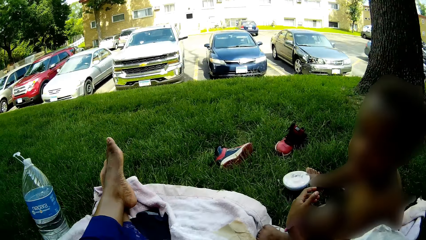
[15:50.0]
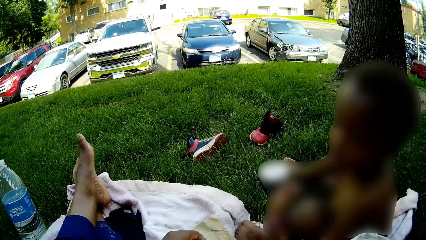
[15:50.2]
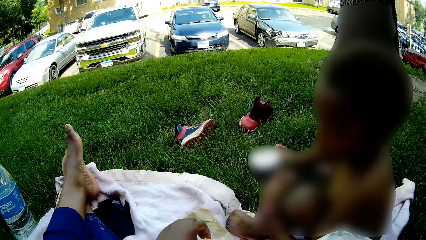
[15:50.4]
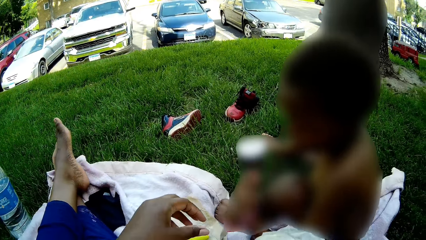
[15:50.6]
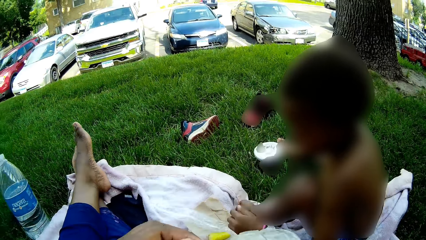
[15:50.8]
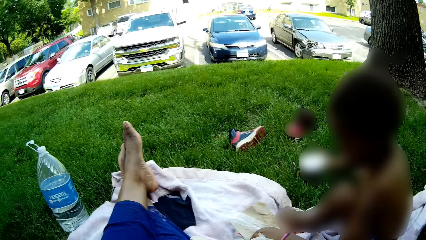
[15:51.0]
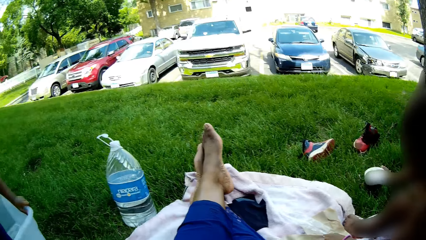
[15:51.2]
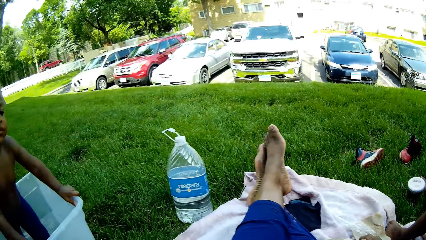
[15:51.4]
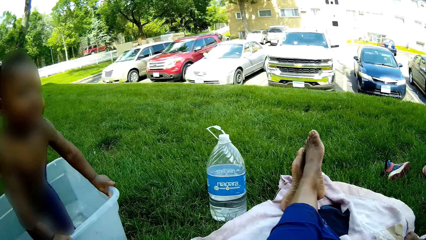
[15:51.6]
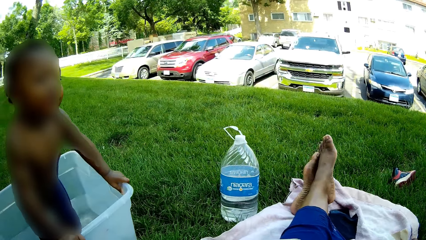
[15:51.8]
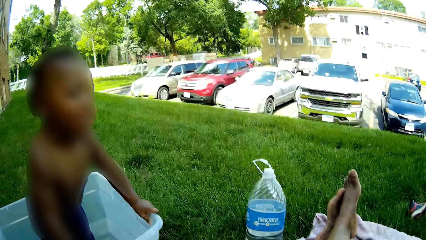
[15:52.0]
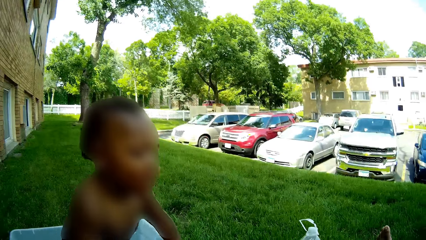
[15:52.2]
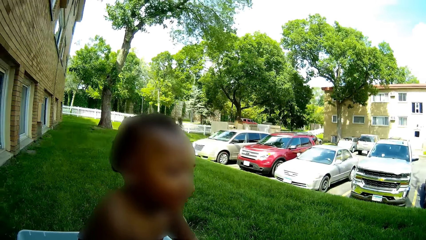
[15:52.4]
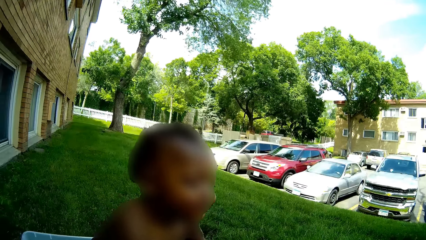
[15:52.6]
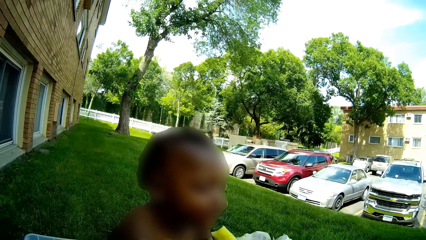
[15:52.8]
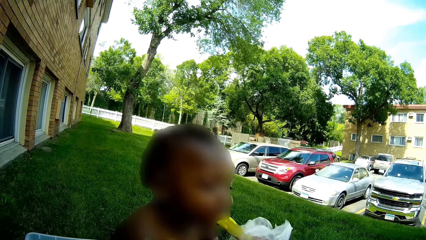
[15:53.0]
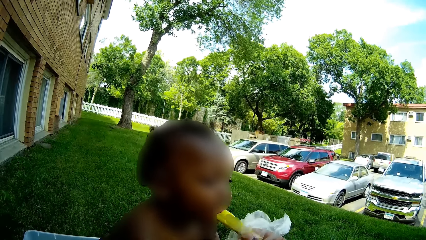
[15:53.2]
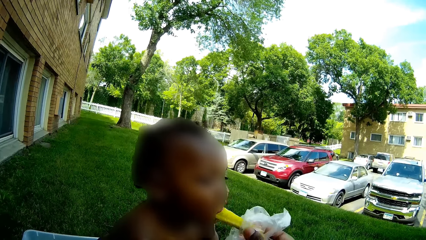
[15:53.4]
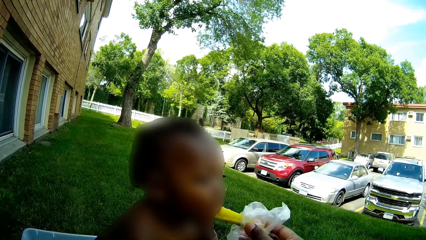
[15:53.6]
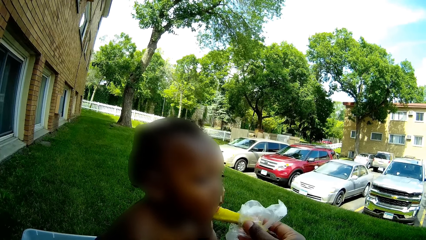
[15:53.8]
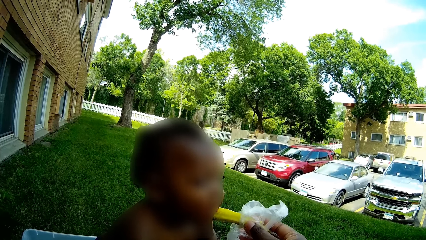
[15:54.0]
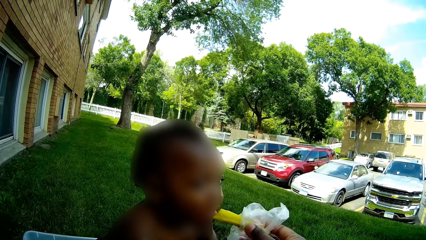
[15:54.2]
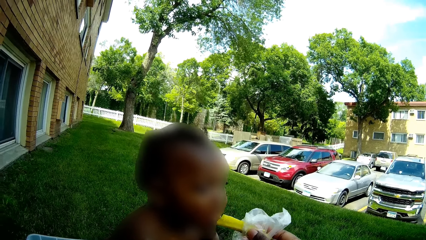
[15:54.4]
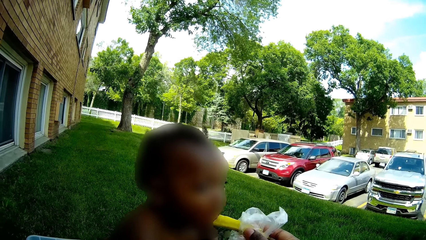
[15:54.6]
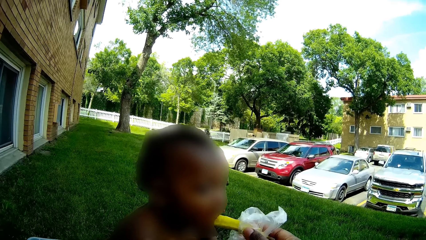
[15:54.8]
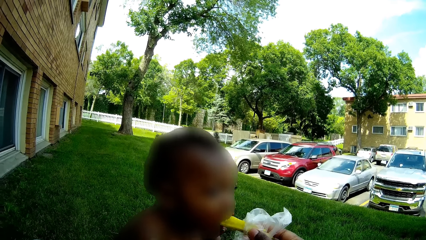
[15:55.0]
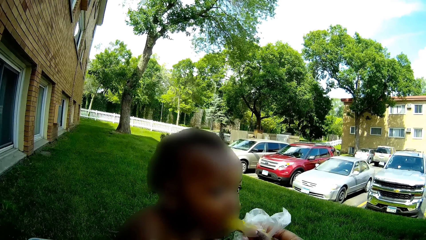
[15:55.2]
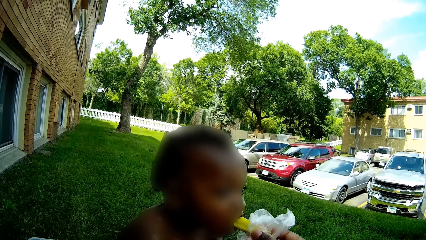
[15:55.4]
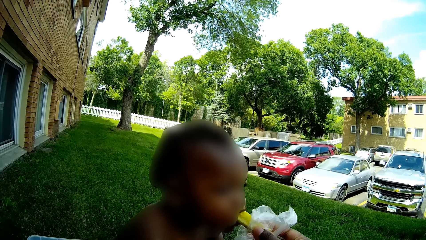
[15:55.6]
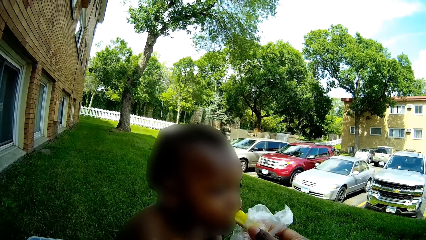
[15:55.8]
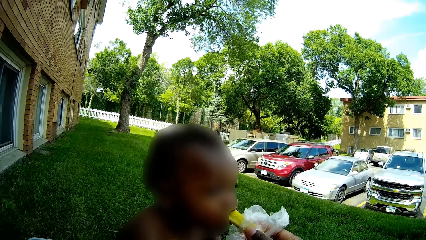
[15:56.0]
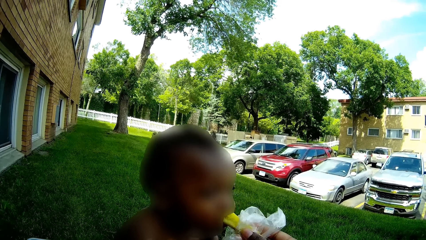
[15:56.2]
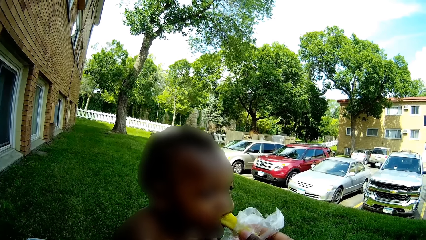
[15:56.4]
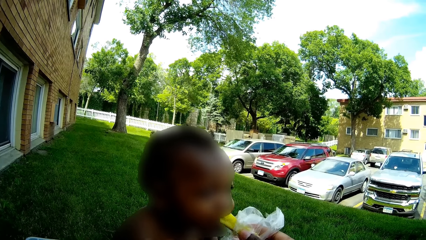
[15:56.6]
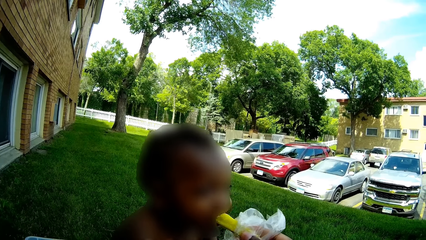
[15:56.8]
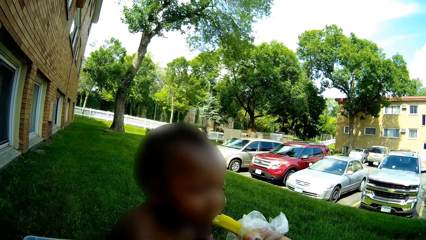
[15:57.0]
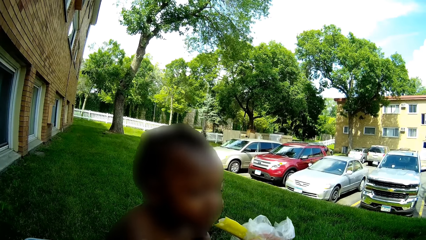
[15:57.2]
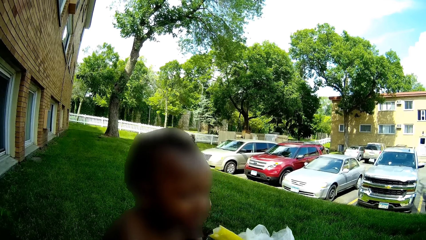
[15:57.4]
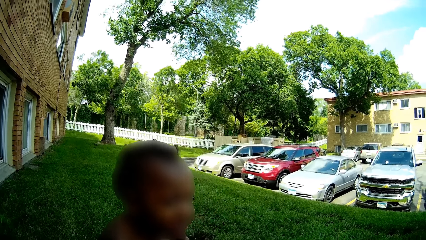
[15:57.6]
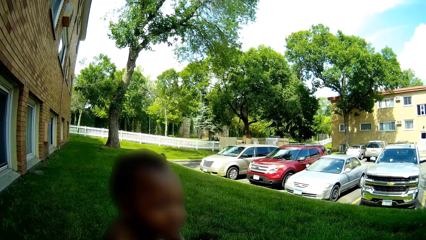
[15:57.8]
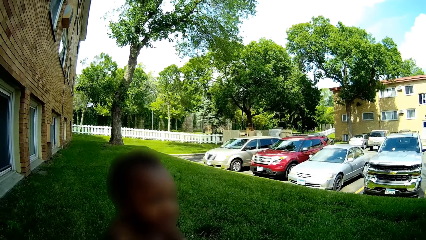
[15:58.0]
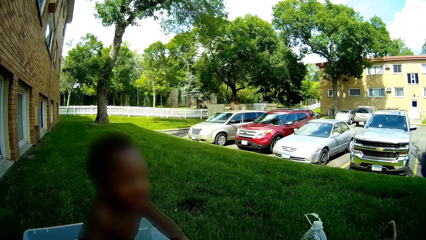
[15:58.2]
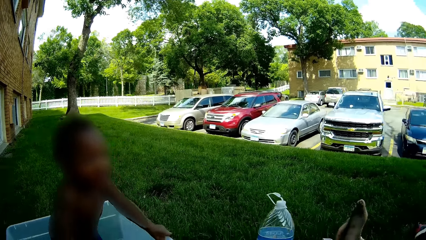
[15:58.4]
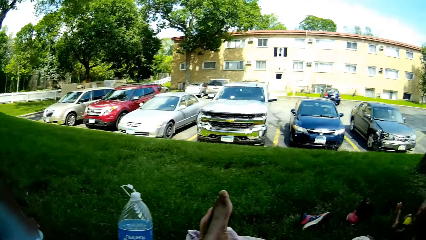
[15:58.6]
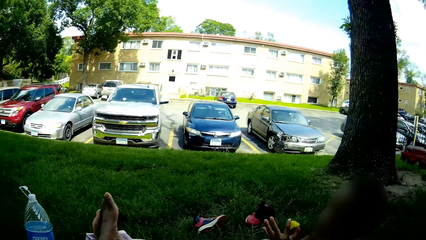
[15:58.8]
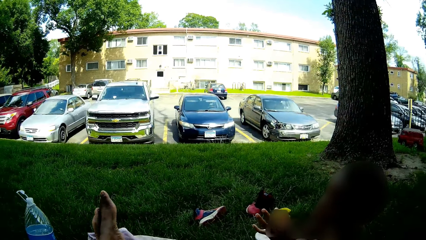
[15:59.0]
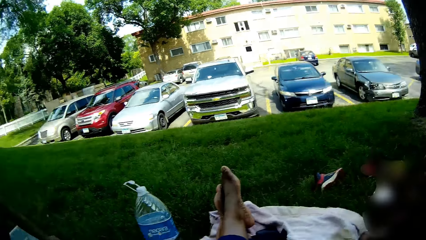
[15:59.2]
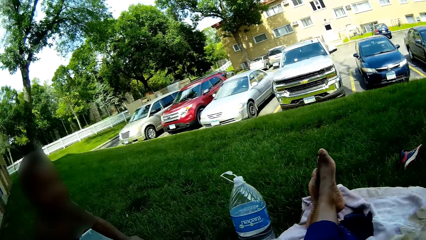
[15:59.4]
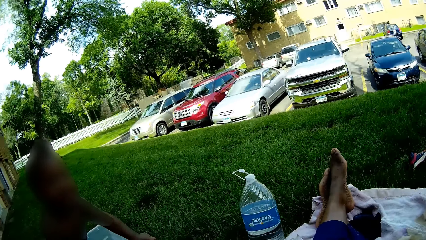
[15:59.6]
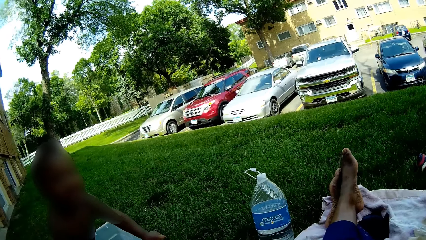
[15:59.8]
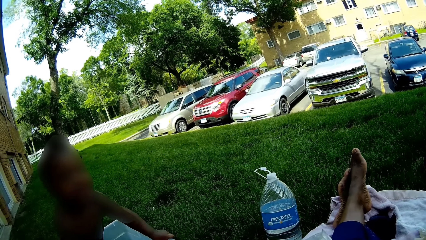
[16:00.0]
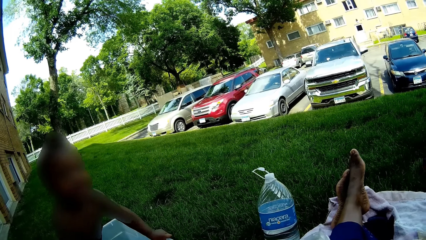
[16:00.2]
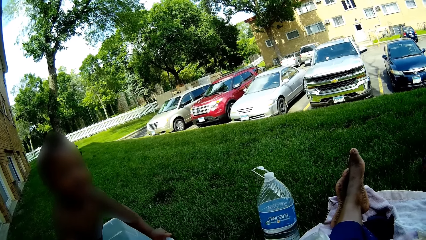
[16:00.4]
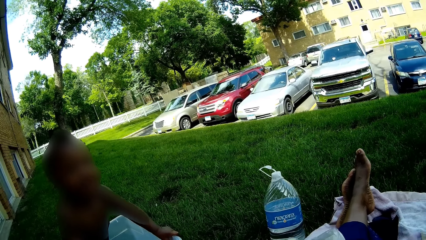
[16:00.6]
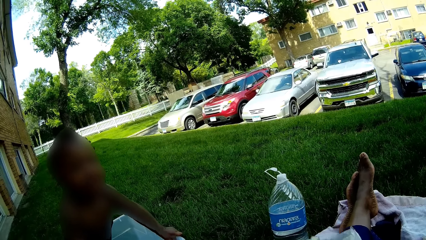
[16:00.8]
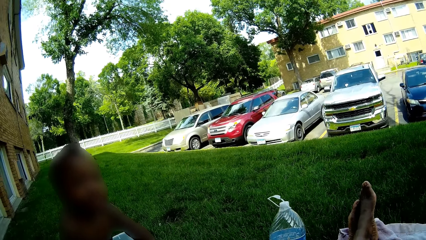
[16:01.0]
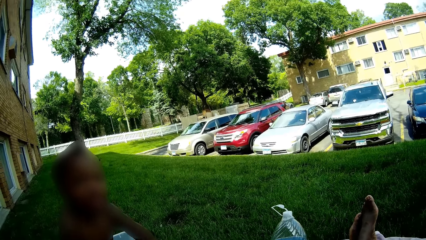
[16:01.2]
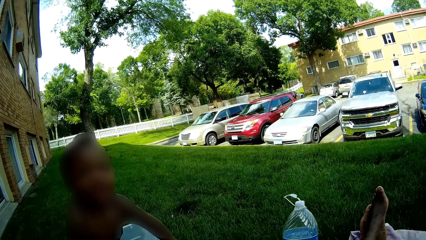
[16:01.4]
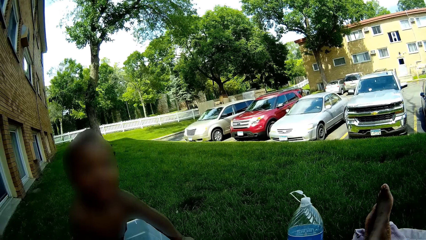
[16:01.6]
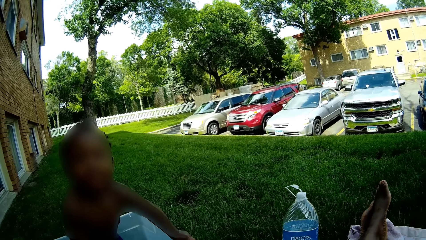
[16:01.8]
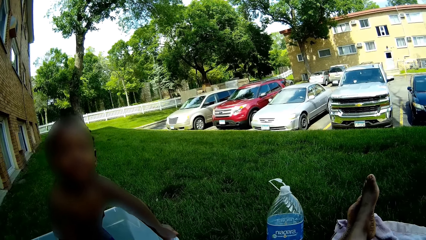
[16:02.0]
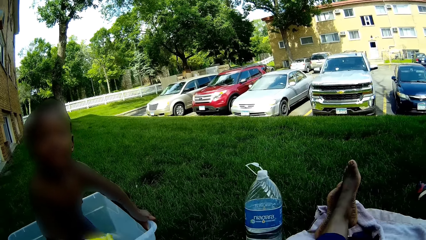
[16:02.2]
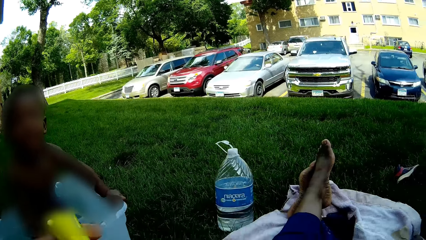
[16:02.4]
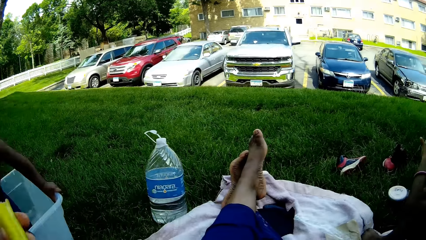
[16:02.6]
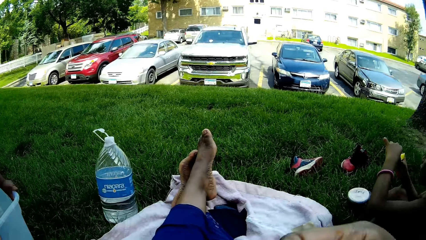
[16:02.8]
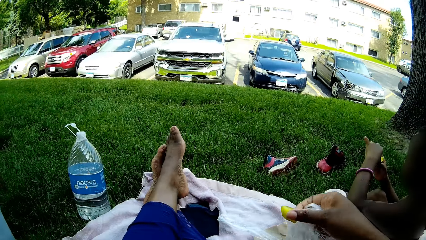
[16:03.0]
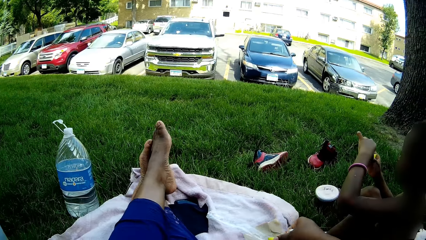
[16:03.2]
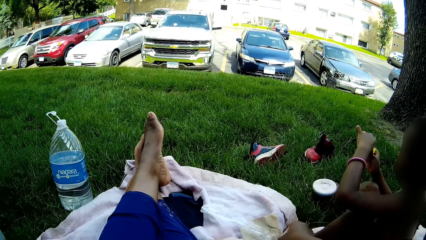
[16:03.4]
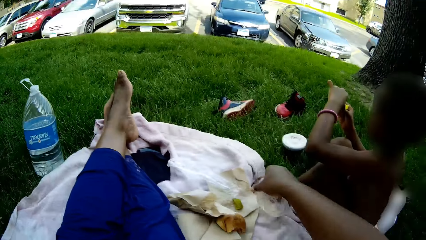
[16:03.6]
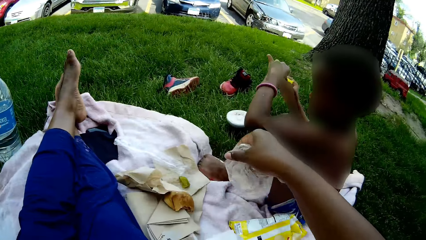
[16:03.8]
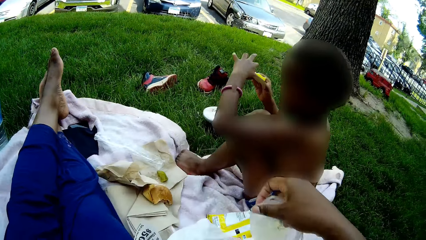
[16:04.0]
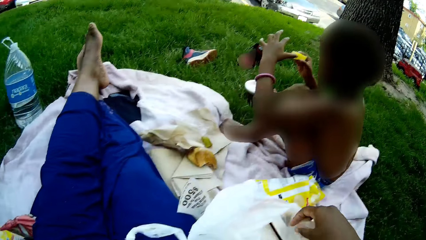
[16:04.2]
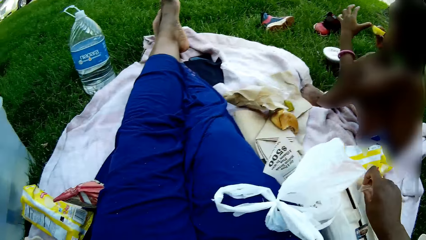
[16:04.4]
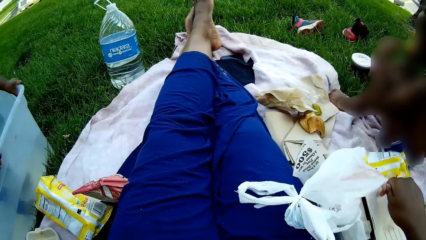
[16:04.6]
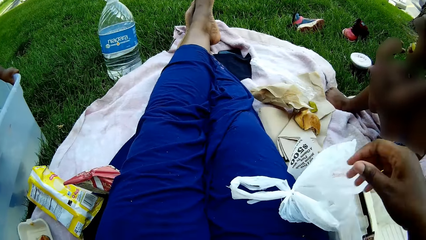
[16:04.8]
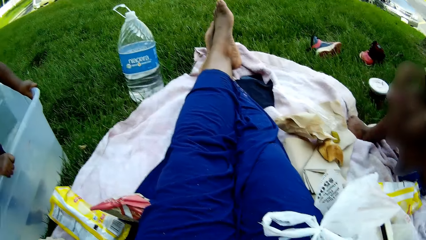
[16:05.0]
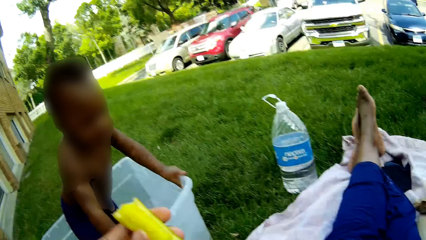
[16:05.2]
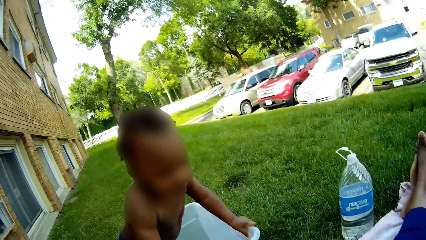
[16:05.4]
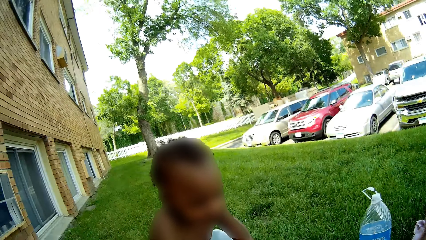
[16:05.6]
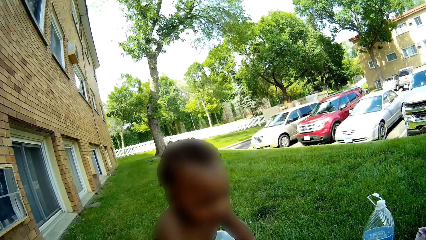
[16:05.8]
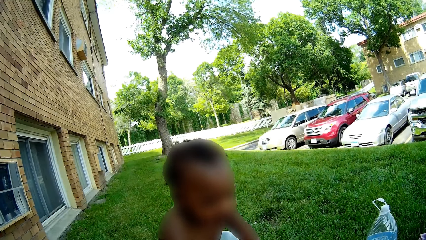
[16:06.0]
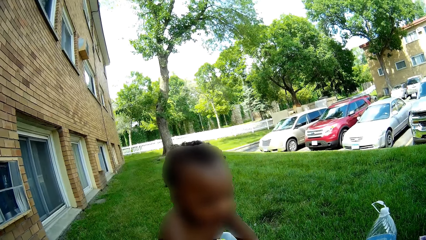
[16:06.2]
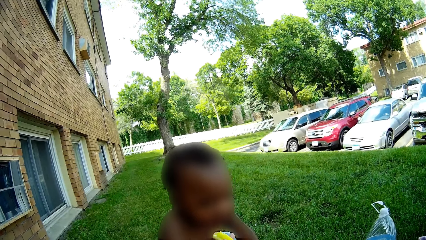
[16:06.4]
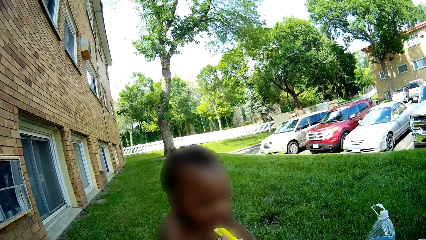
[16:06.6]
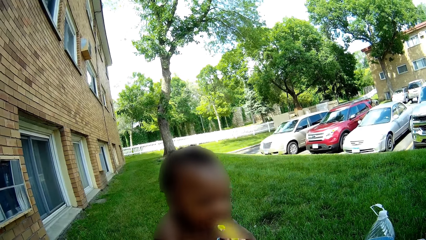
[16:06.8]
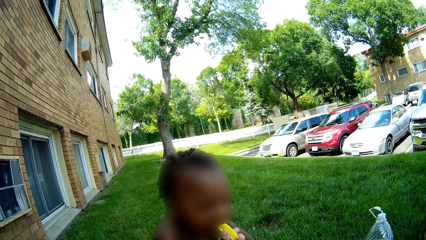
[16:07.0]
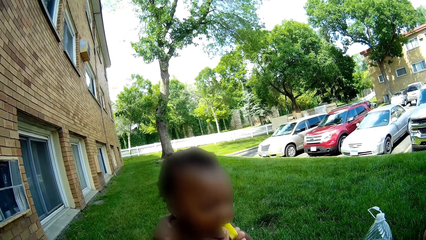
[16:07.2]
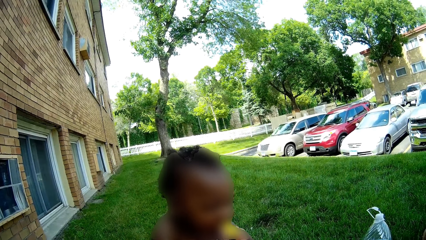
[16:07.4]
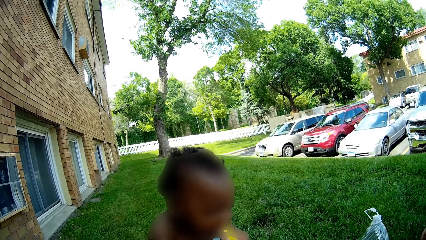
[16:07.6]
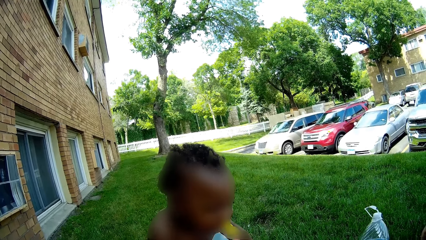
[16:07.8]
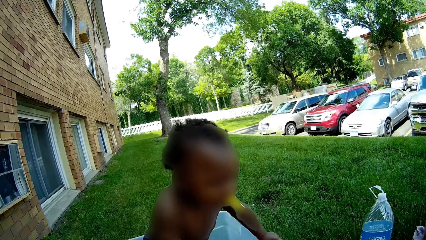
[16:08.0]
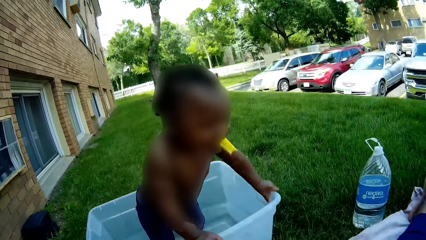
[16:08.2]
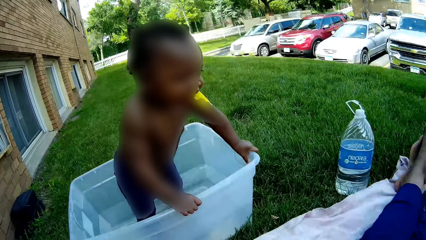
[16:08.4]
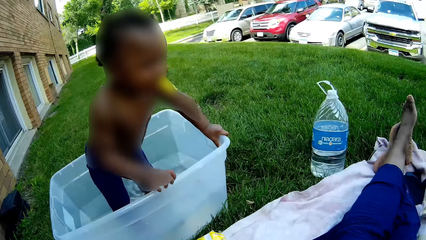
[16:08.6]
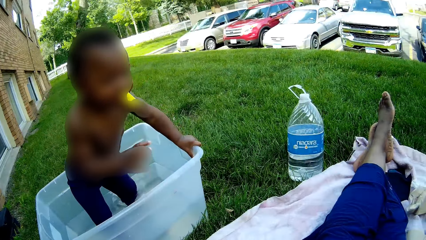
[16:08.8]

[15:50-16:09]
The camera wearer drops a piece of banana on the brown paper bag with her left hand. A child touches the piece of banana on the brown paper with his left hand. The camera wearer feeds another child a banana with her right hand. She looks around. She drops a piece of banana to the brown paper on the white towel. She puts a small poly bag into the big white poly bag on the ground with her right hand. She converses with the first child. She feeds the other child a banana with her right hand.
